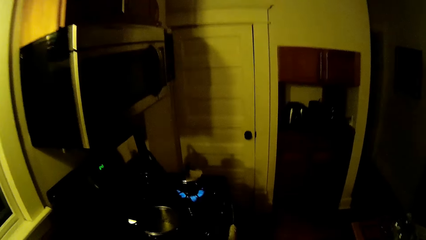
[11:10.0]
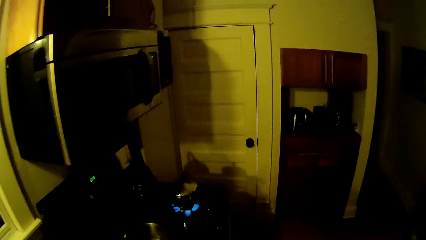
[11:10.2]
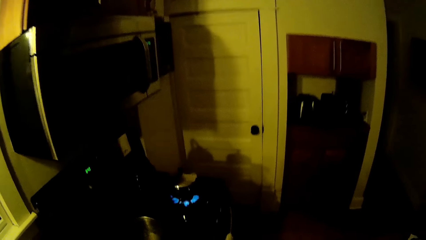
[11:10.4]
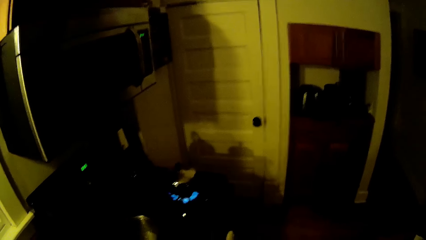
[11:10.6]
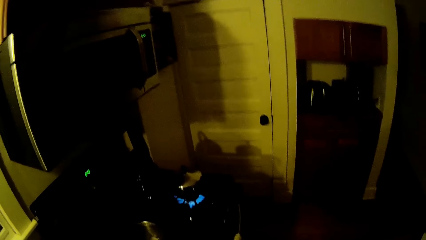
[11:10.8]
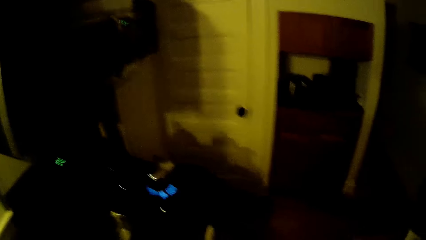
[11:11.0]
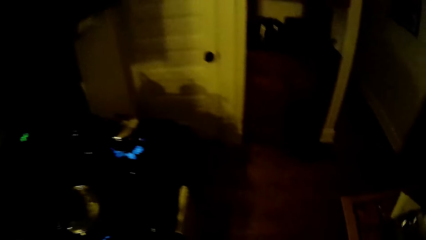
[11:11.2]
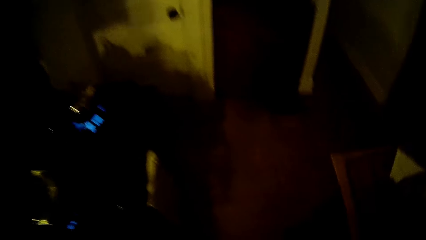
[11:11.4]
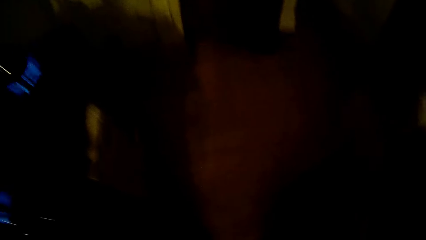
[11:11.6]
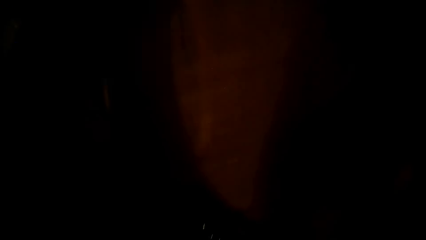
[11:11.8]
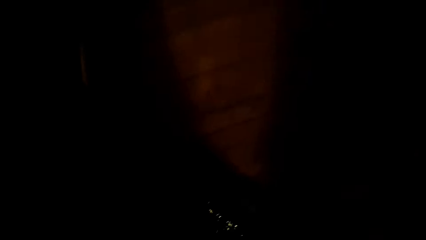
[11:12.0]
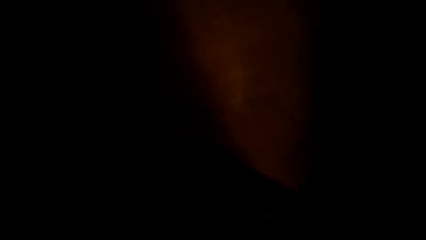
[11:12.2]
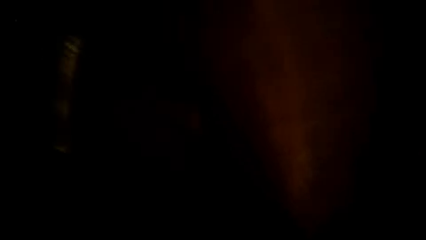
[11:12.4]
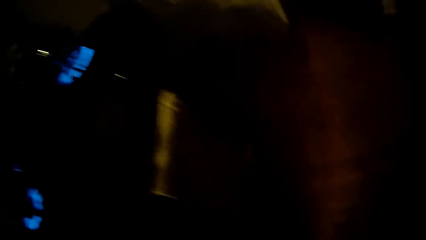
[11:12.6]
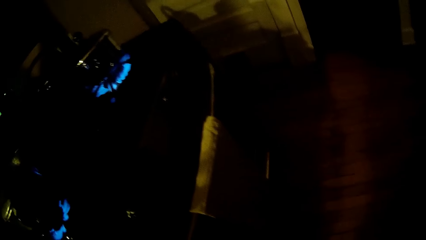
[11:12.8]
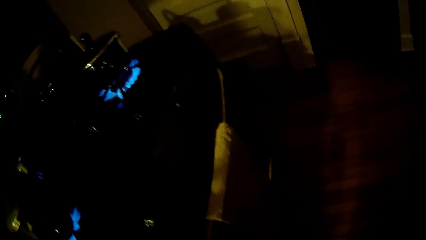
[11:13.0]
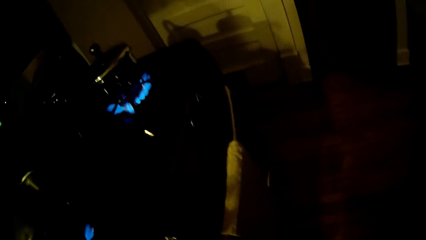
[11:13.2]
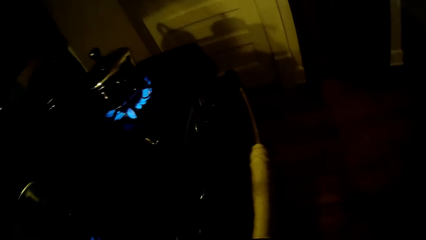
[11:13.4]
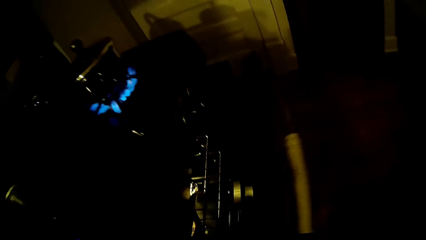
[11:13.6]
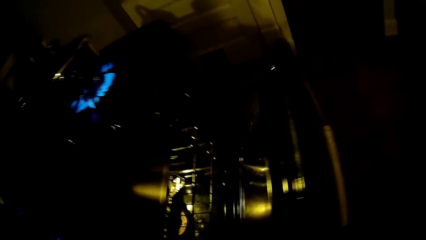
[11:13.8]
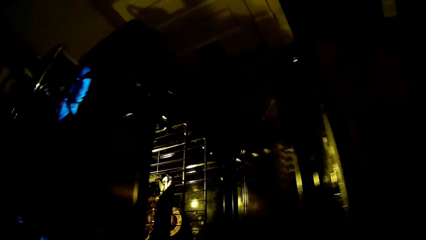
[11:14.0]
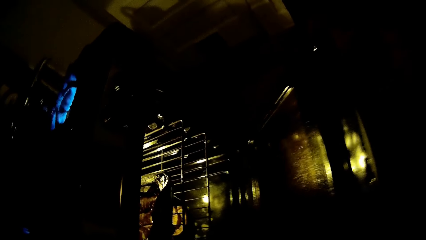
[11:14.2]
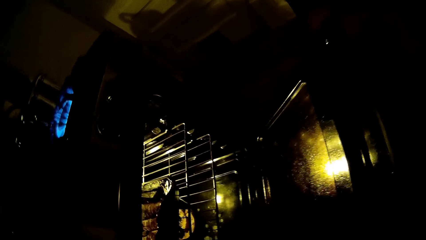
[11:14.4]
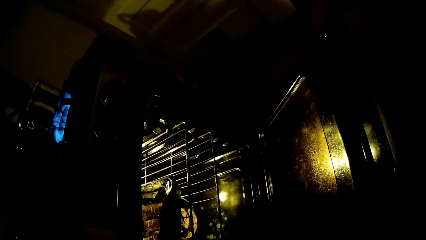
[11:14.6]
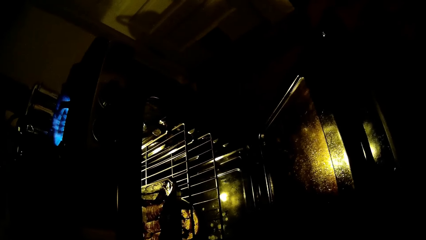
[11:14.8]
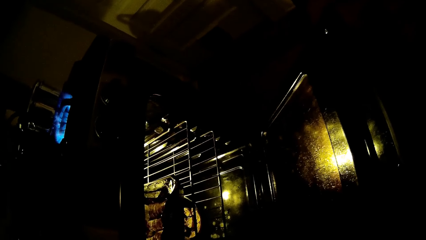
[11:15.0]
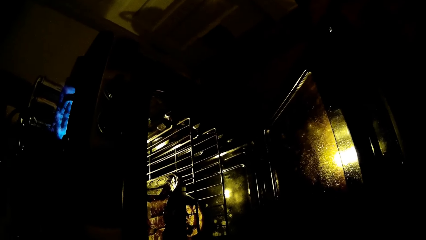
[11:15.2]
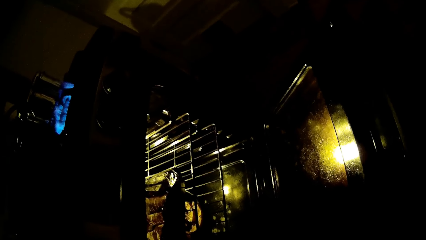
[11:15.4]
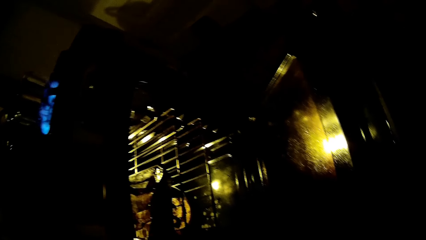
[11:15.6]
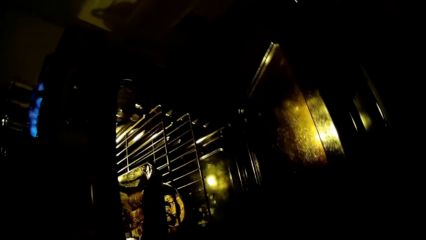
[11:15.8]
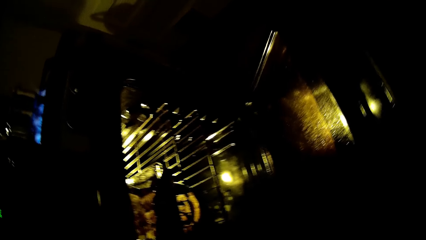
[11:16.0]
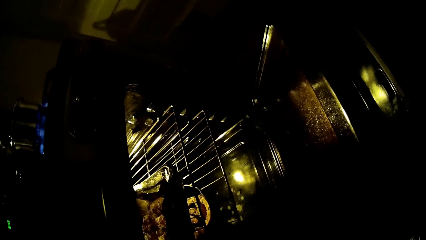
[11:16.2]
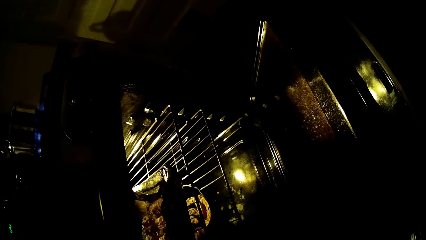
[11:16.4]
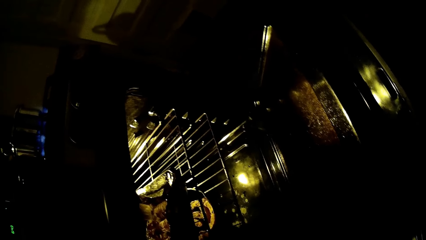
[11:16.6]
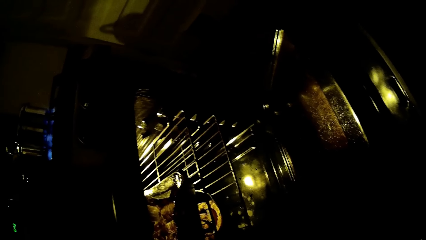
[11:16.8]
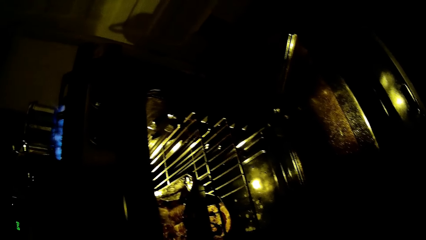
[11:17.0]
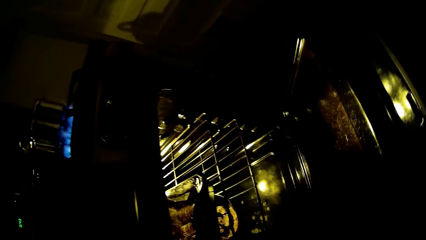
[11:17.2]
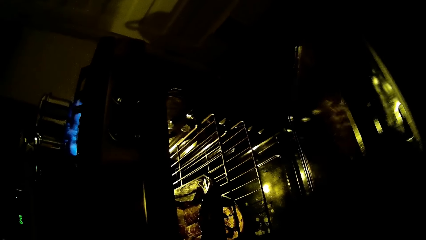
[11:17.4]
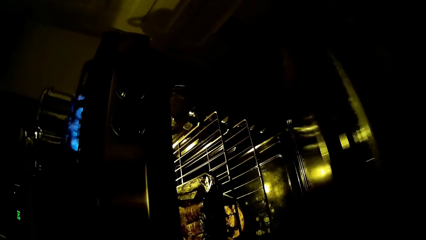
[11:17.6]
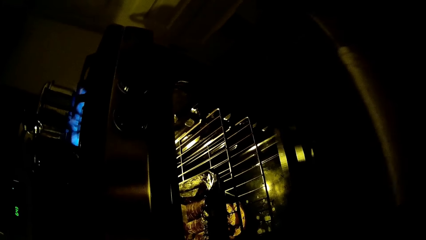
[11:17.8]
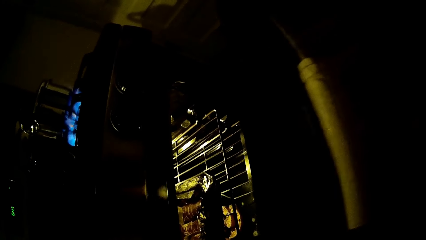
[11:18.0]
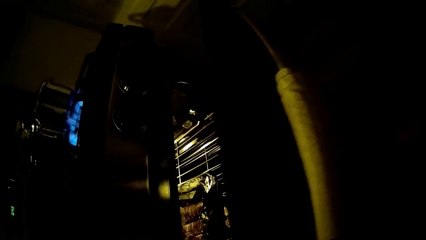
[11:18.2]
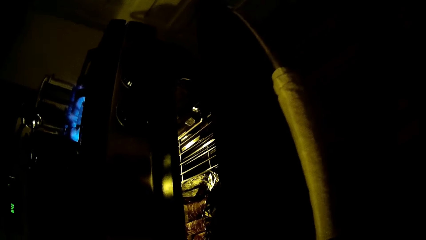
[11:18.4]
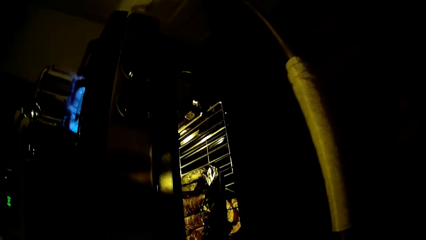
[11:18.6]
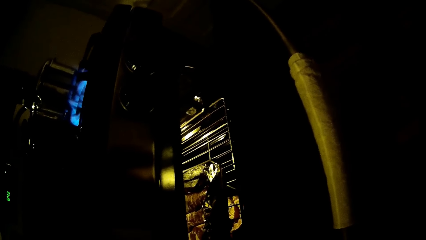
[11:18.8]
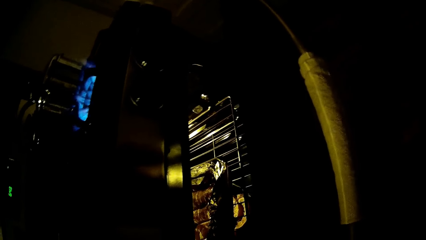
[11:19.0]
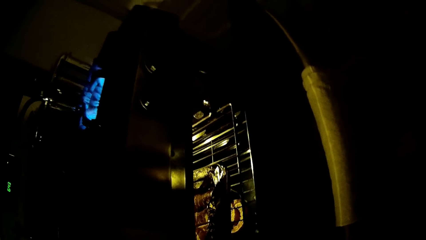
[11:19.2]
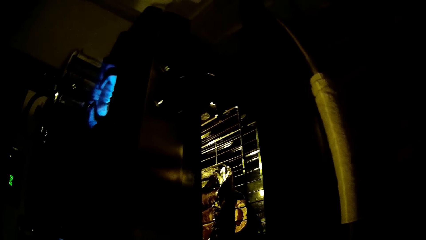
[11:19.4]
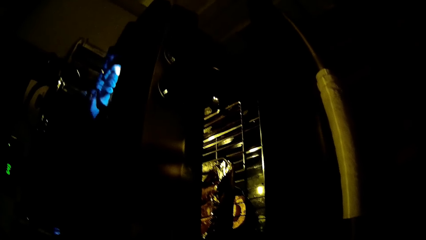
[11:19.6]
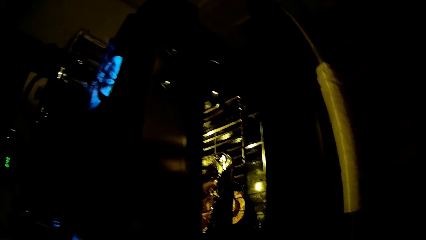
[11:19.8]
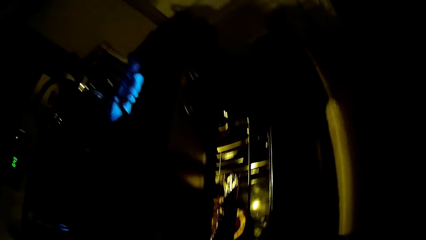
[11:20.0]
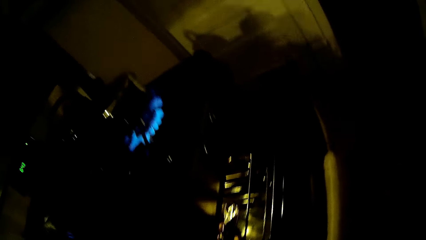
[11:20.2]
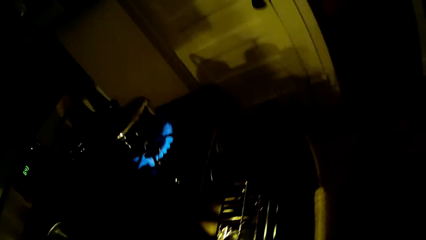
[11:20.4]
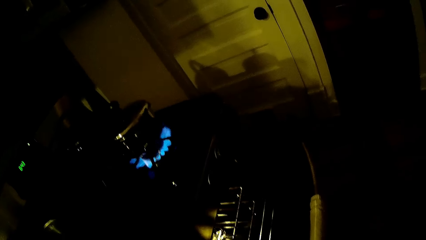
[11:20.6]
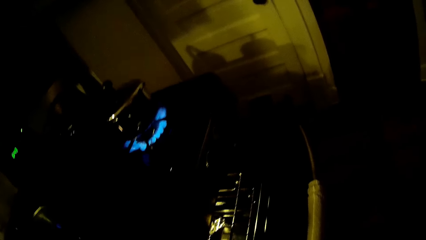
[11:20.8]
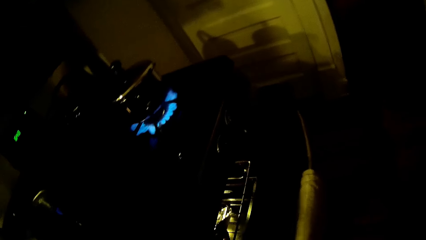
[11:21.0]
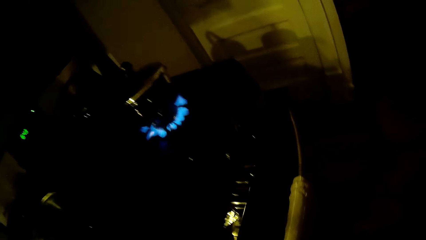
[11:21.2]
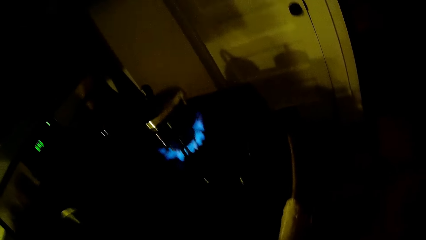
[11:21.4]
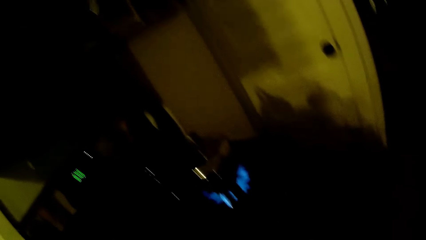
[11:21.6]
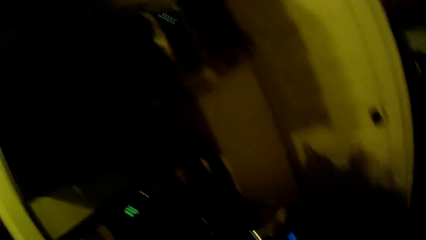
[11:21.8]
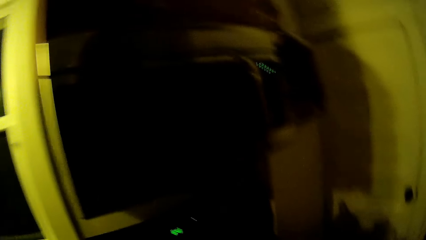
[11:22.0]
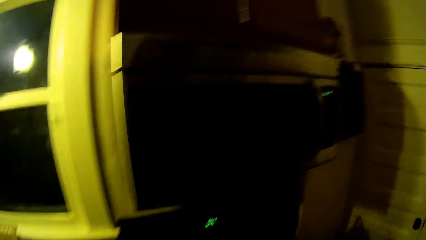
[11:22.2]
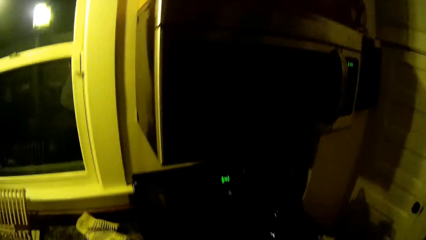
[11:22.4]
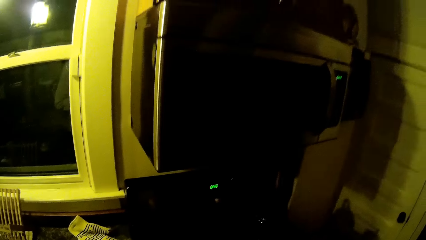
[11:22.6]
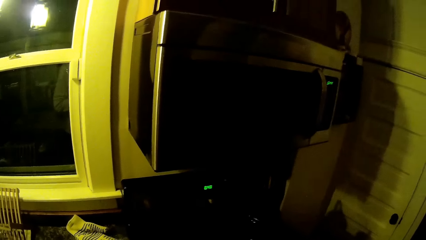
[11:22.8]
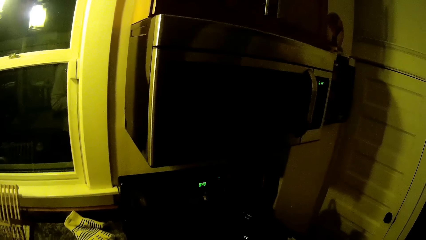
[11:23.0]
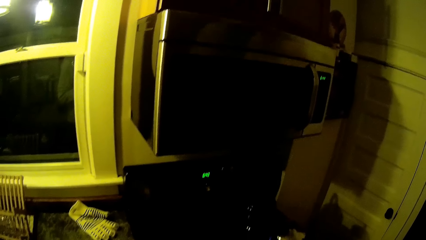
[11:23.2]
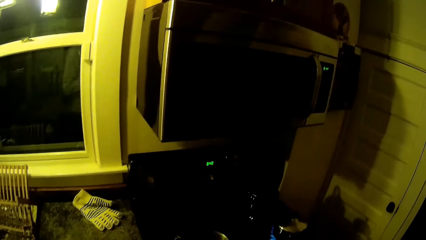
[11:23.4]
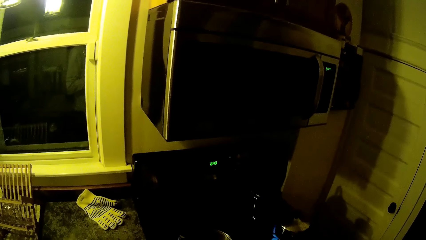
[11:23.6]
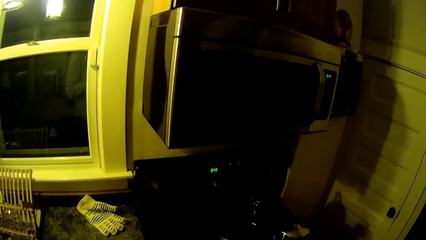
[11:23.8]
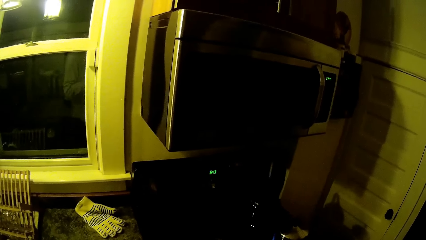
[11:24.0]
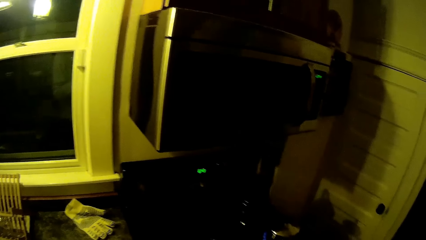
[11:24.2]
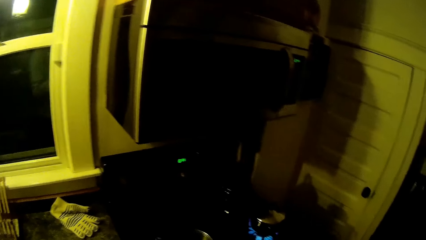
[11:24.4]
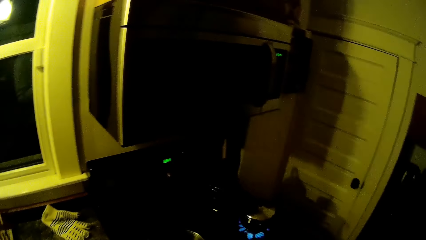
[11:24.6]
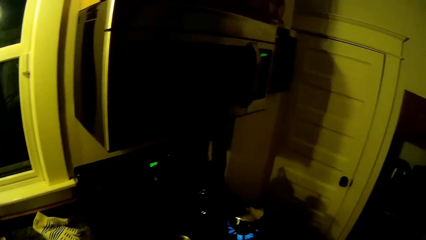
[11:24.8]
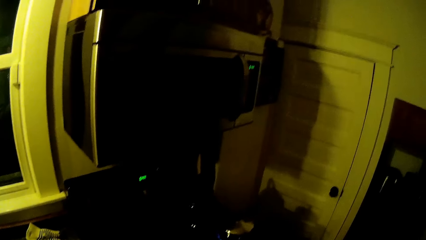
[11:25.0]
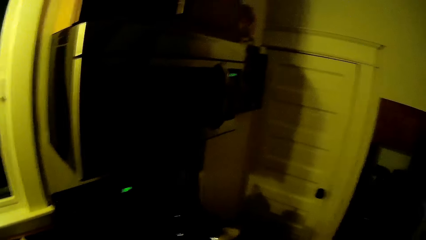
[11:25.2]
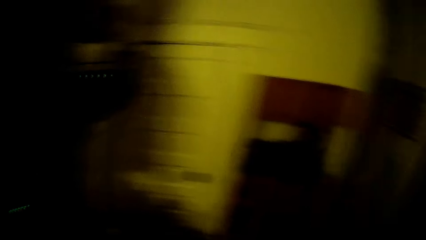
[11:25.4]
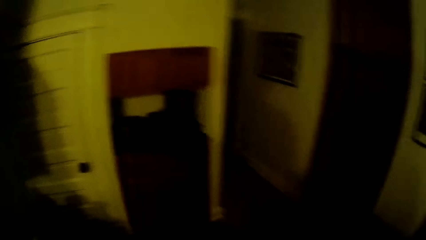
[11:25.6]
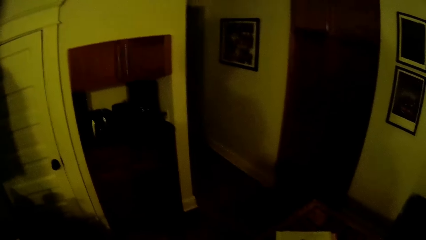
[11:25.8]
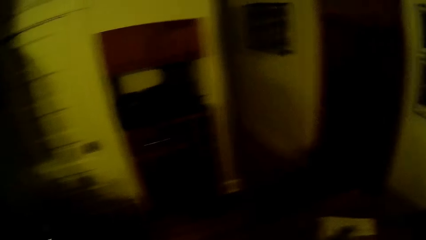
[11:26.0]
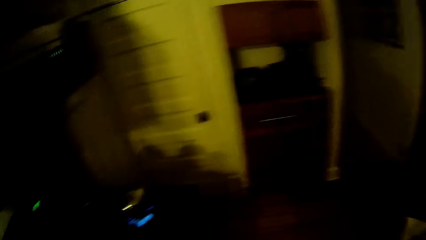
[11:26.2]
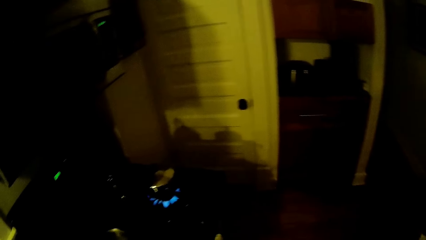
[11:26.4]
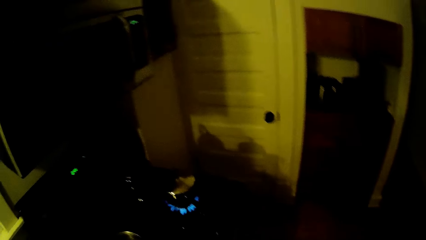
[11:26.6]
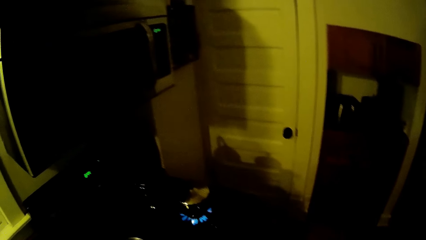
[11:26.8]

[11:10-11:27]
The camera wearer opens the door of an oven with his left hand. He closes the door of the oven with his left hand.
